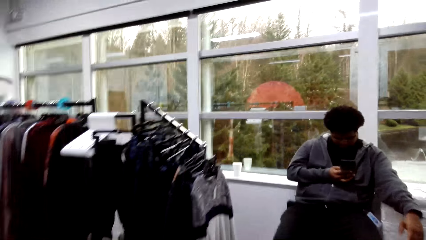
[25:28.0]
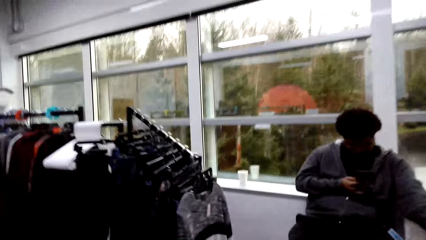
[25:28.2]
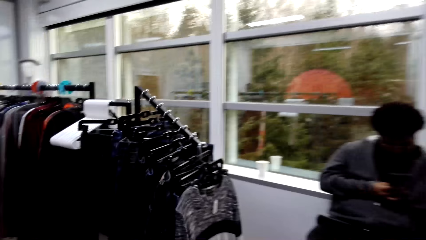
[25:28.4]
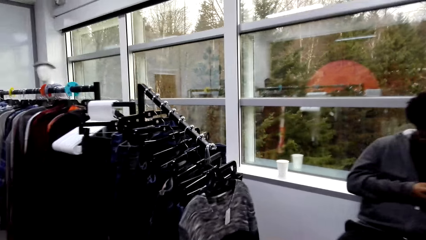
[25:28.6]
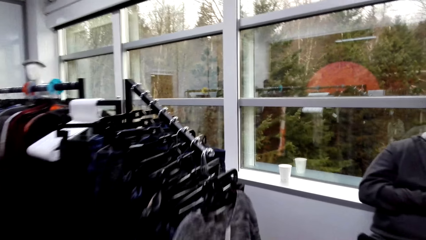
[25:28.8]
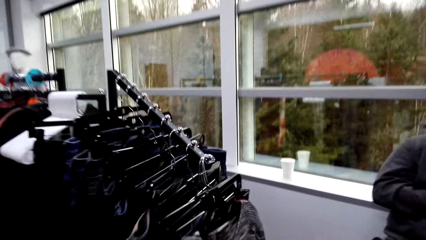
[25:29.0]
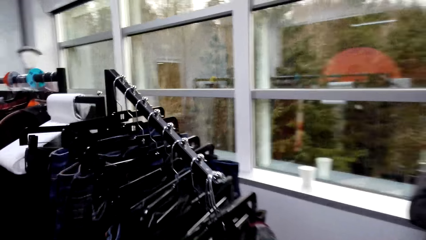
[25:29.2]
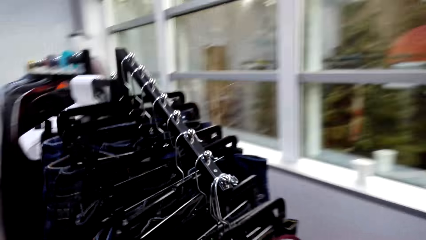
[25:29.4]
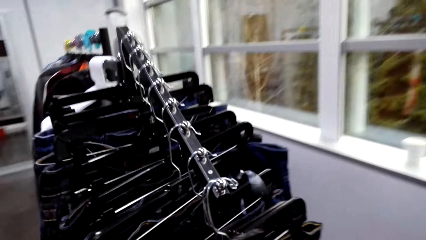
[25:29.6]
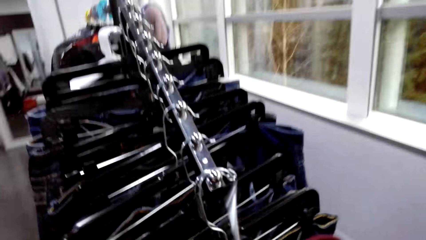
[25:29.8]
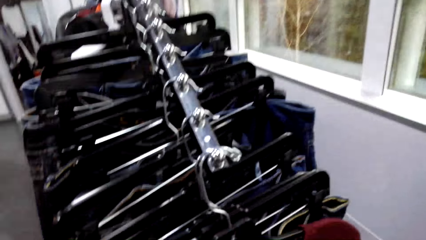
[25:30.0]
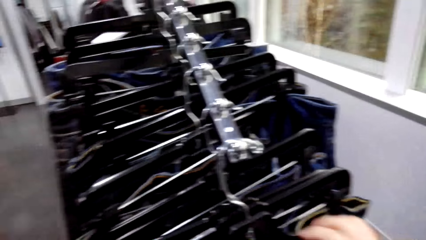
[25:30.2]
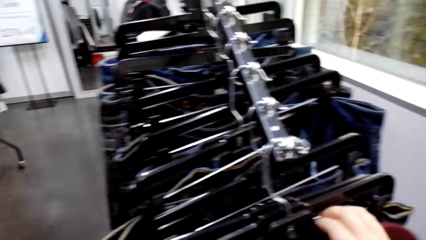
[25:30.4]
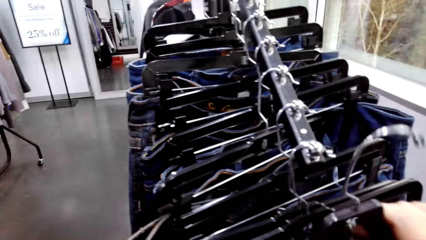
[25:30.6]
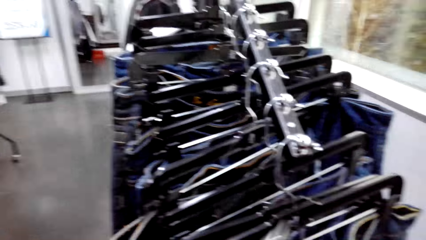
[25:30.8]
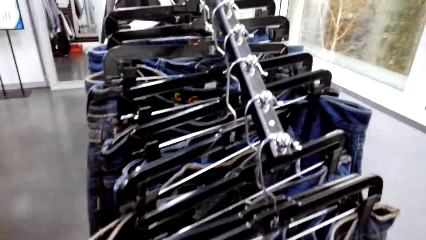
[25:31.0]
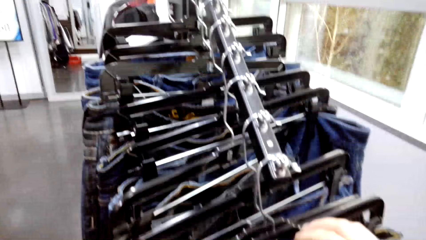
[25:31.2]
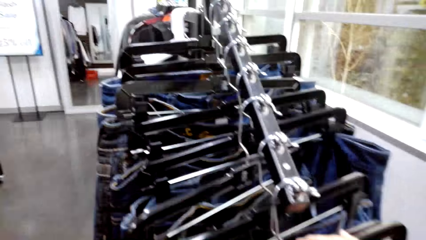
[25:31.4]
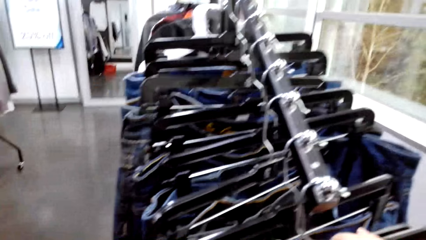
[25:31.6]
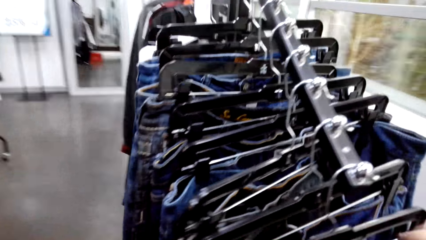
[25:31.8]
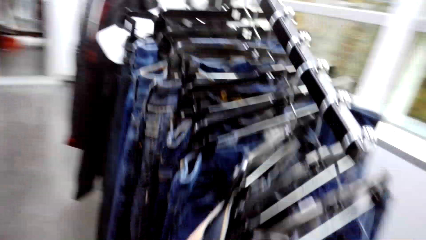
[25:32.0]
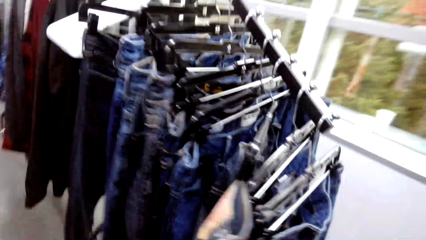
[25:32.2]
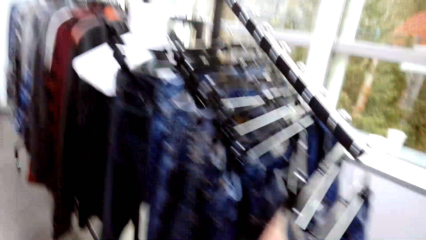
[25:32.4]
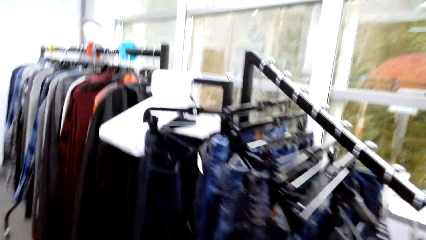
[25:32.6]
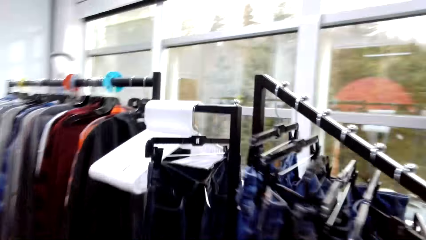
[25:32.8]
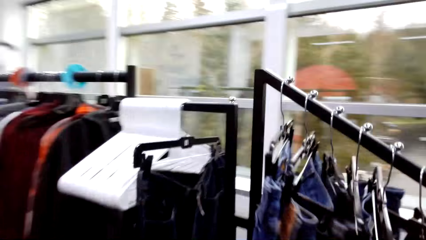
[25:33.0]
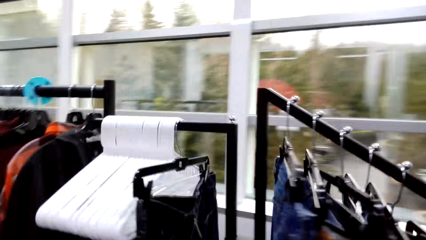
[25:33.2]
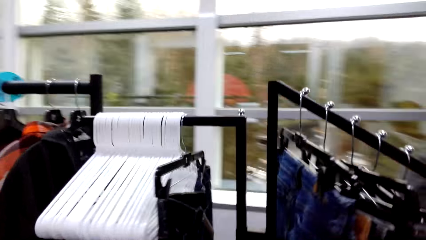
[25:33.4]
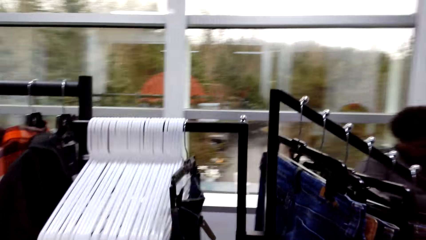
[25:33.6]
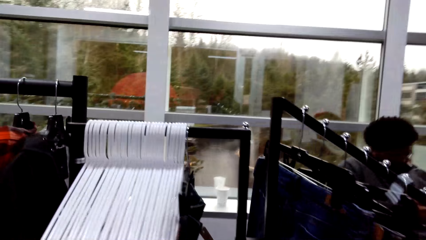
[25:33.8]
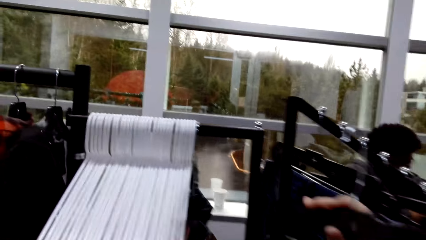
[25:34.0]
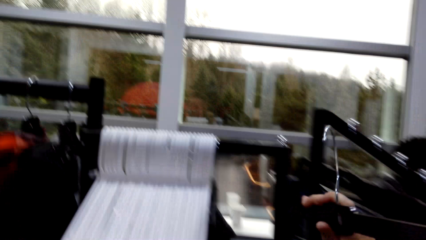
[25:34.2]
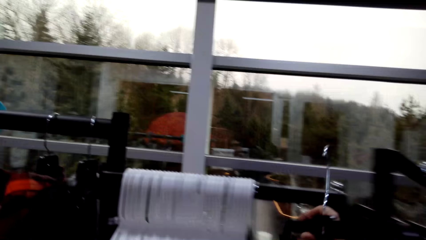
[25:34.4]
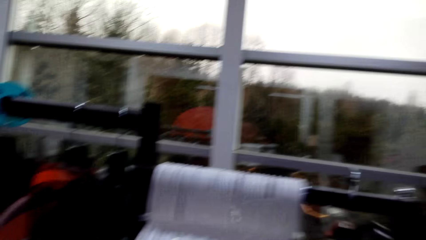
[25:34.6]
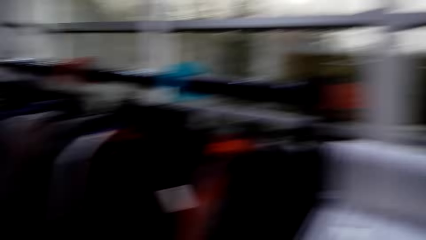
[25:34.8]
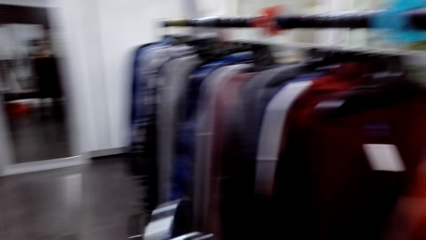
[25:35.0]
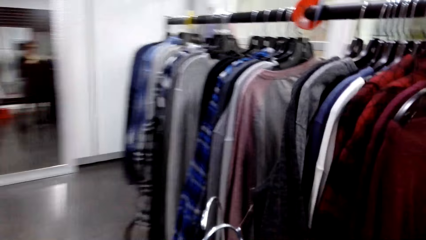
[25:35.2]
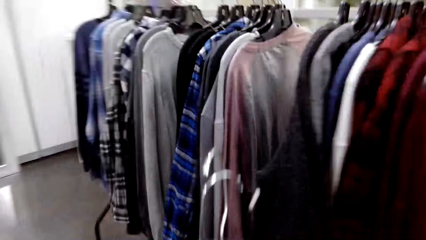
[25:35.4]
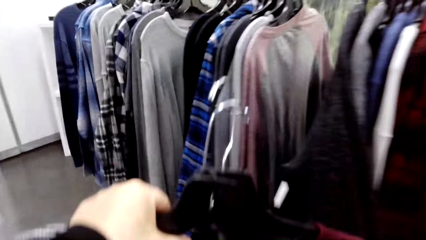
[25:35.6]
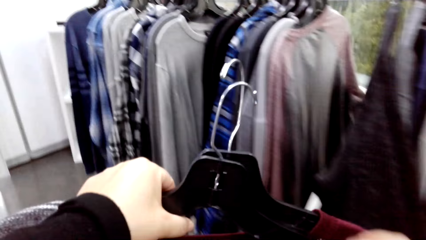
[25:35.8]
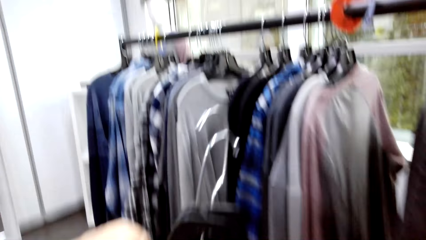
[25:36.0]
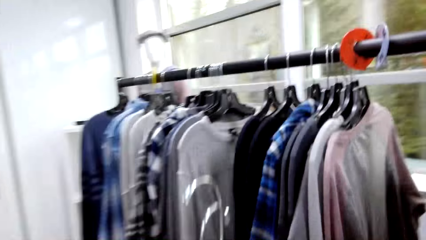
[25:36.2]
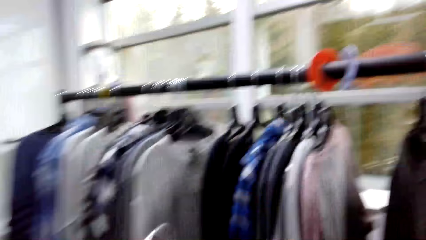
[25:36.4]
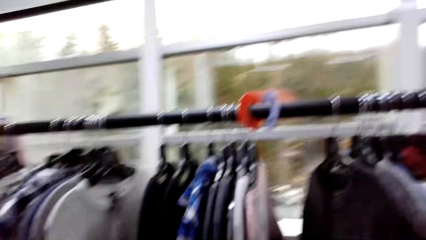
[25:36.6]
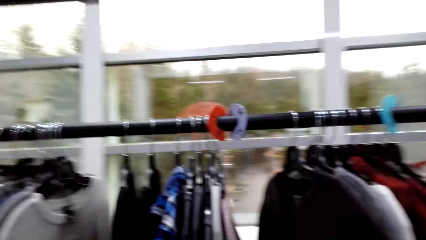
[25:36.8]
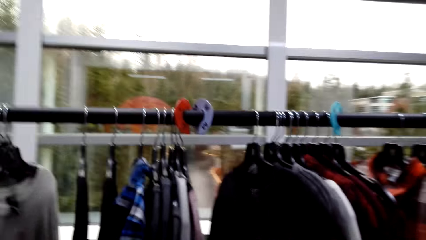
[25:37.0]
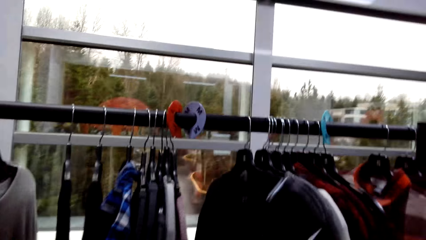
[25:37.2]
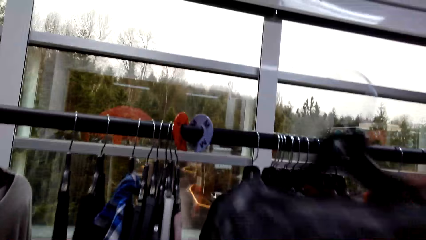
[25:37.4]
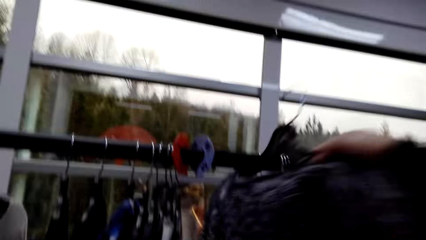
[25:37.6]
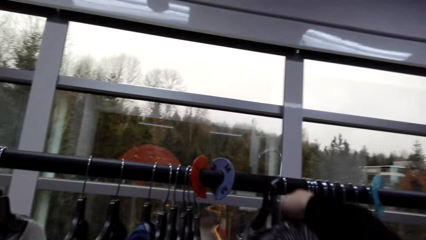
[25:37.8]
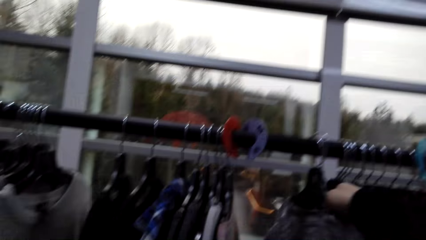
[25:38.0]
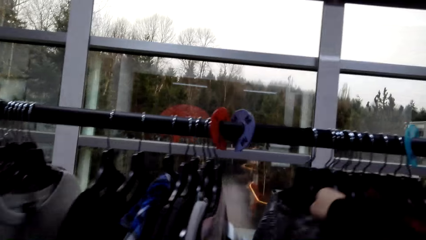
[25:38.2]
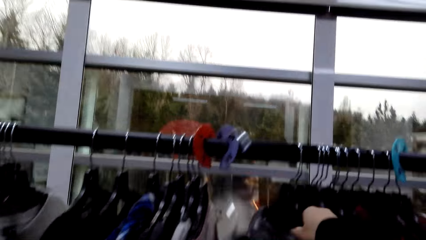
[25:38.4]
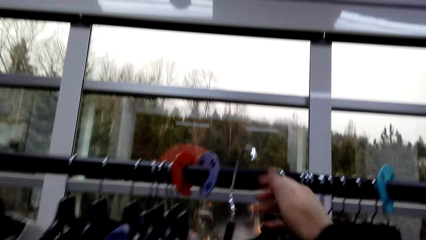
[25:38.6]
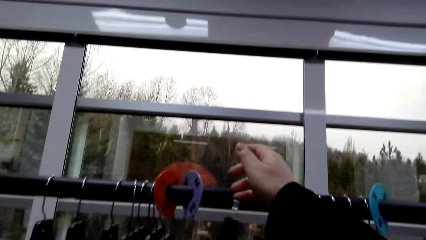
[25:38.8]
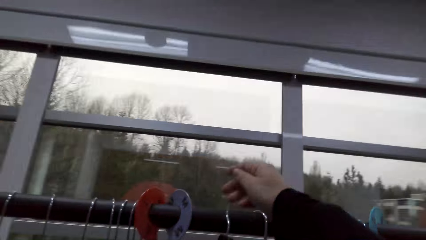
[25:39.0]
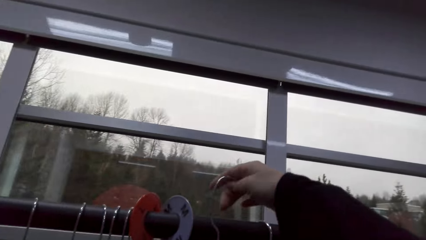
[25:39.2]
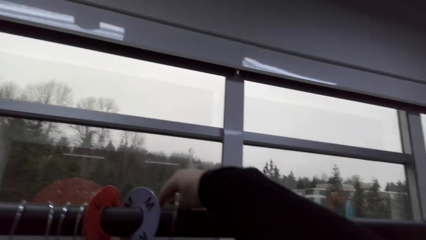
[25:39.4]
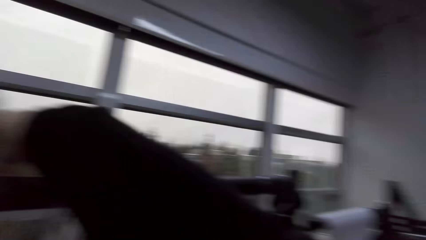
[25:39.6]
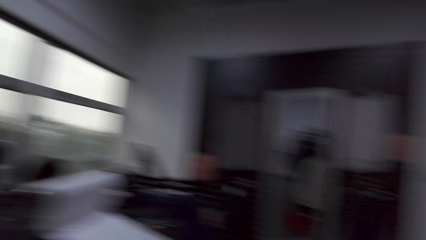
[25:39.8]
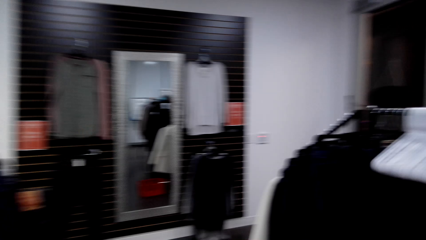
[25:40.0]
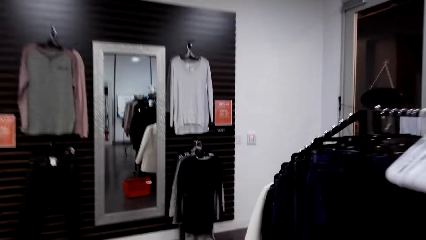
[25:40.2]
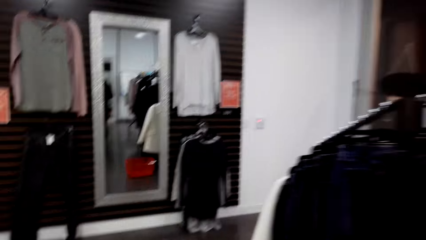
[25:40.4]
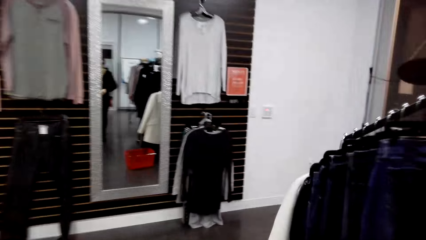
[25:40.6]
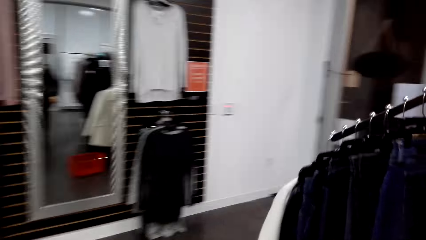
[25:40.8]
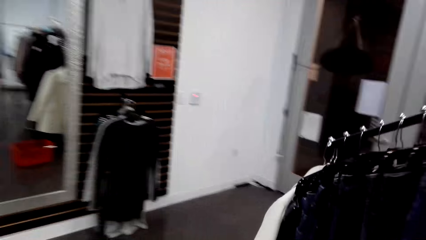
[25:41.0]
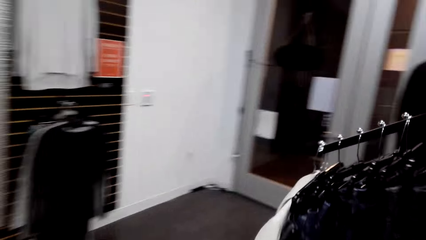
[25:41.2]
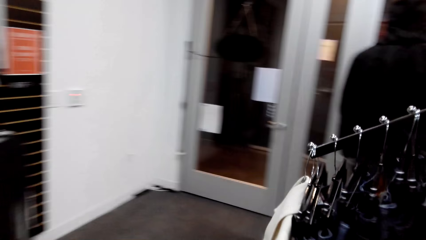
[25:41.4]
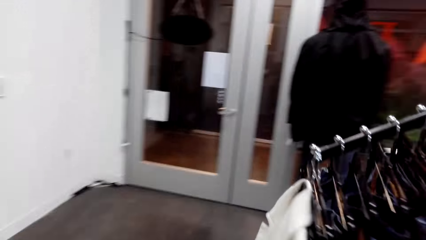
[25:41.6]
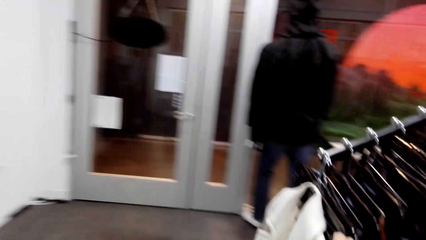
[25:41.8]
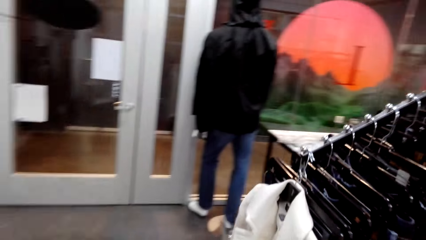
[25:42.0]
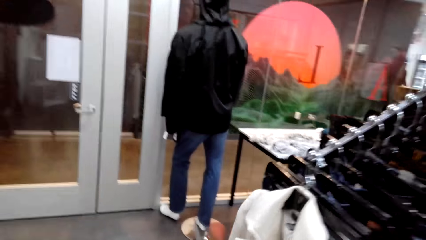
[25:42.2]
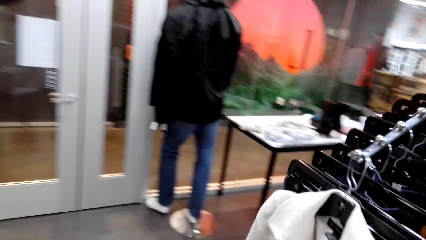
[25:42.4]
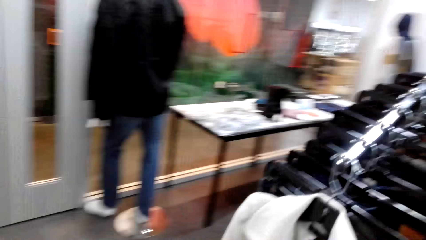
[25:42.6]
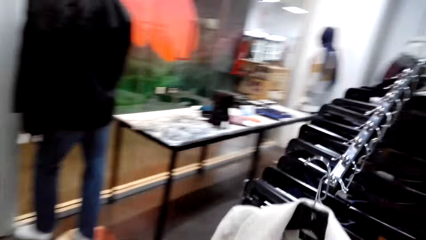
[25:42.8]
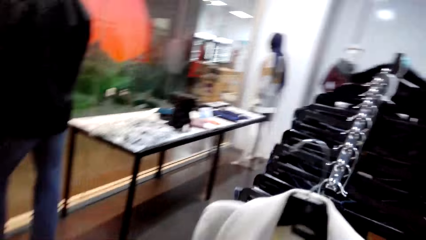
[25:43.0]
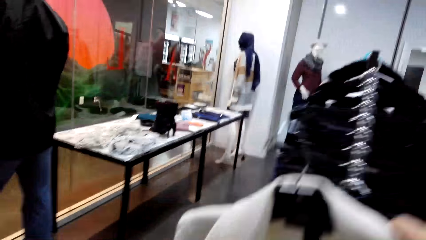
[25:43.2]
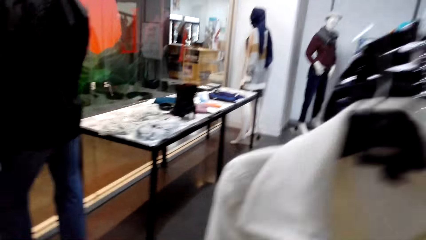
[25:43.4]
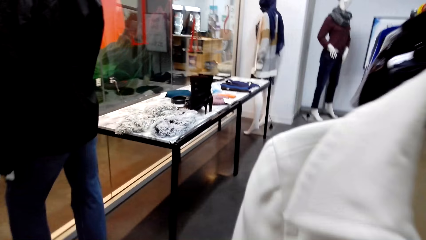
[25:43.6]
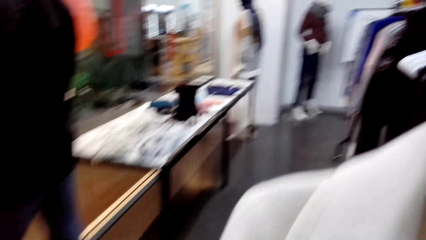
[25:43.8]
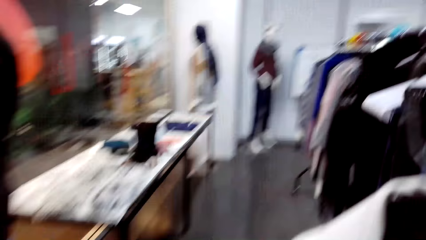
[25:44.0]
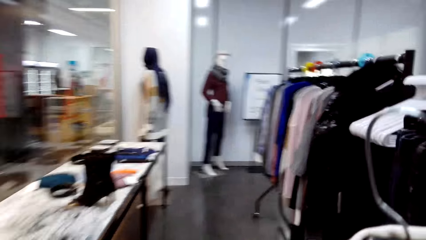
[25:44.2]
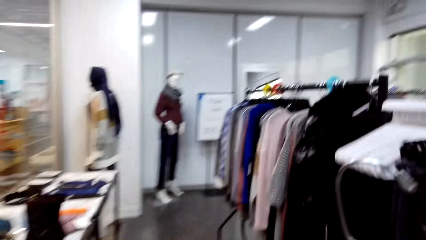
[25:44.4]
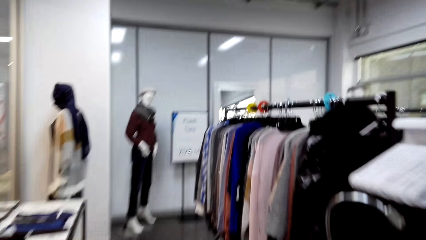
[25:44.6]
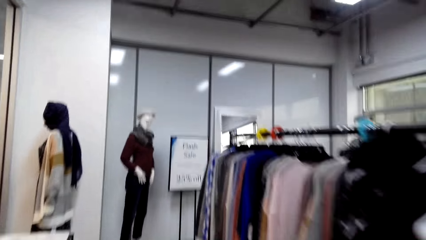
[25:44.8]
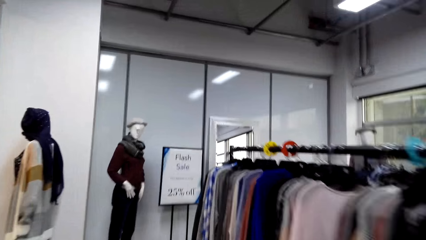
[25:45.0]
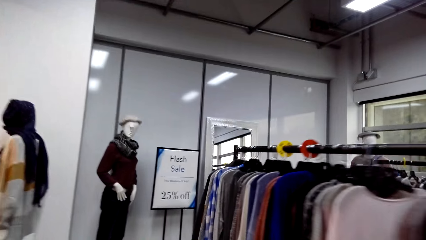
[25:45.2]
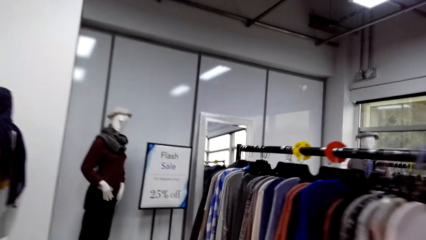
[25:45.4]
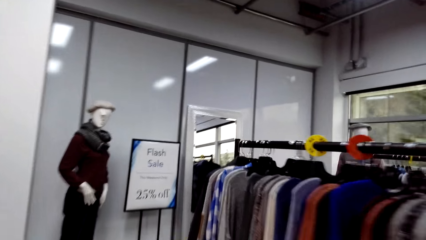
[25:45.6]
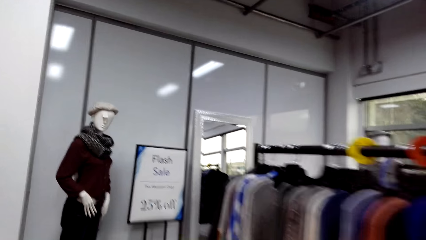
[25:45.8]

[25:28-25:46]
The camera wearer picks up the hanger with the cloth on the hanger holder. They walk around the shop. They put the cloth on the hanger holder. They hang the cloth on the stand. They walk around the shop. They pick up the hanger with the cloth on the hanger holder. They walk around the shop.
